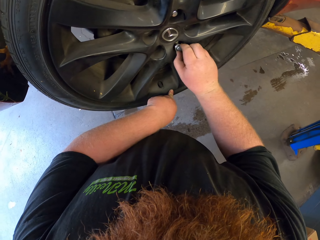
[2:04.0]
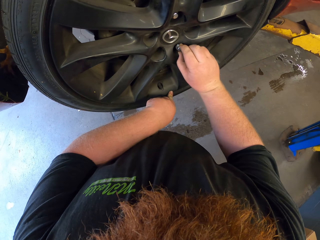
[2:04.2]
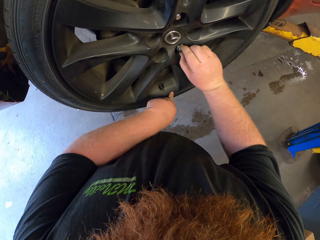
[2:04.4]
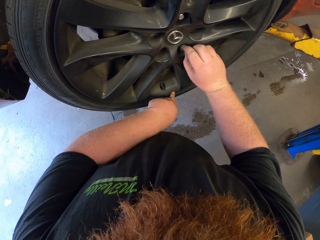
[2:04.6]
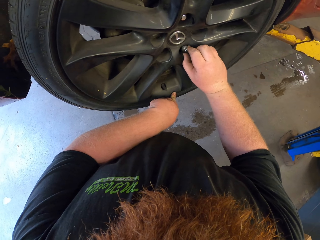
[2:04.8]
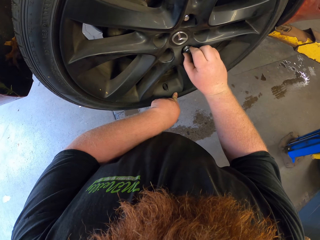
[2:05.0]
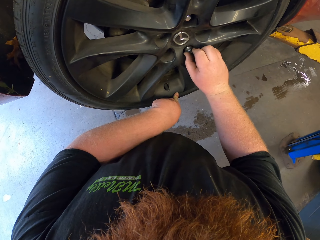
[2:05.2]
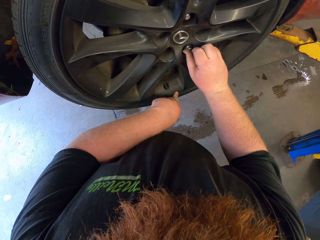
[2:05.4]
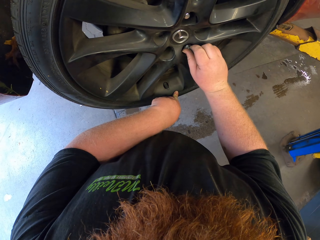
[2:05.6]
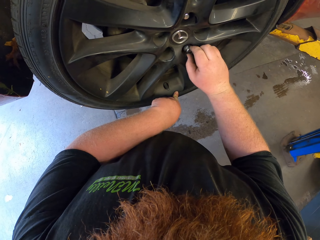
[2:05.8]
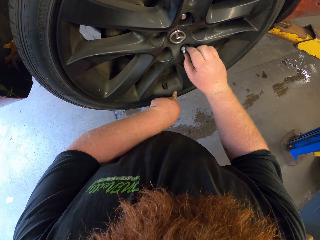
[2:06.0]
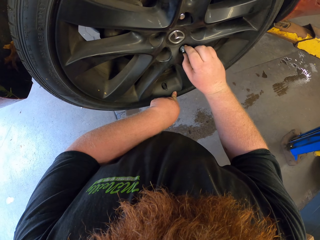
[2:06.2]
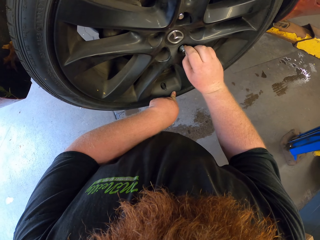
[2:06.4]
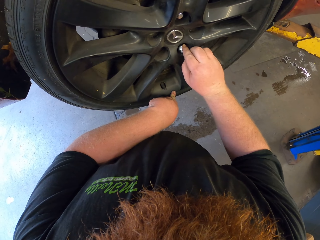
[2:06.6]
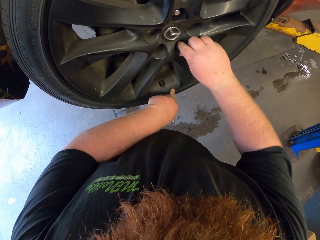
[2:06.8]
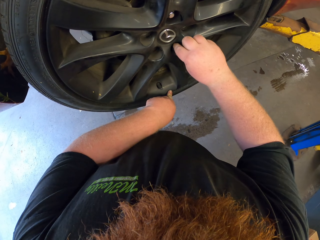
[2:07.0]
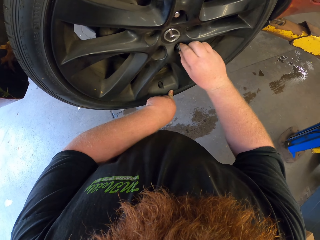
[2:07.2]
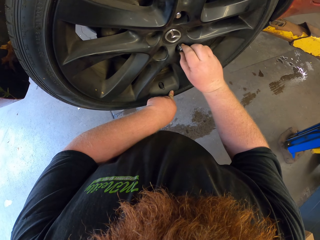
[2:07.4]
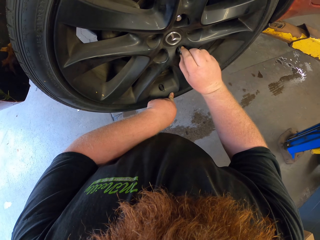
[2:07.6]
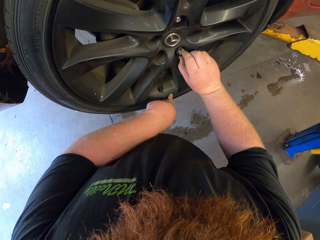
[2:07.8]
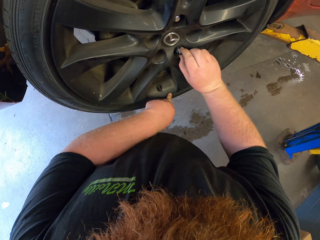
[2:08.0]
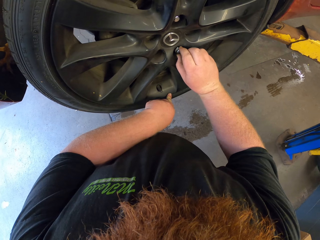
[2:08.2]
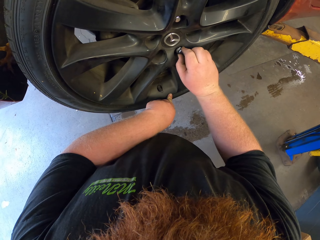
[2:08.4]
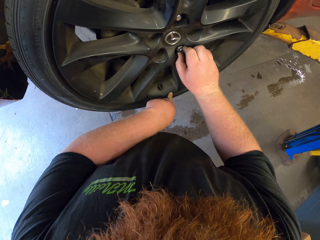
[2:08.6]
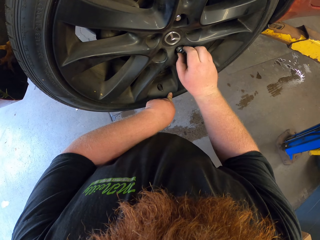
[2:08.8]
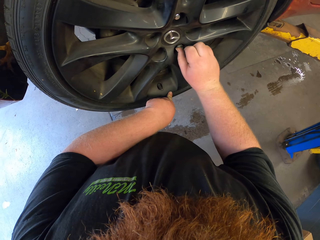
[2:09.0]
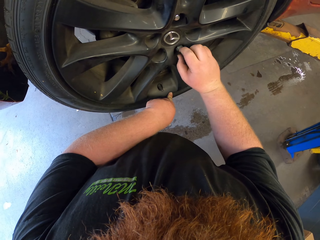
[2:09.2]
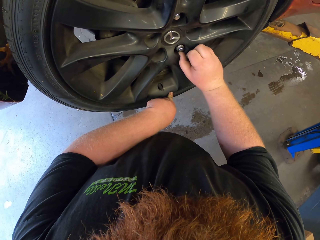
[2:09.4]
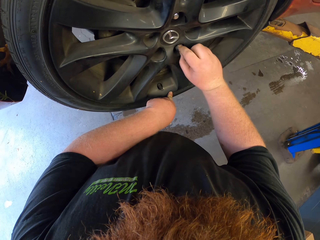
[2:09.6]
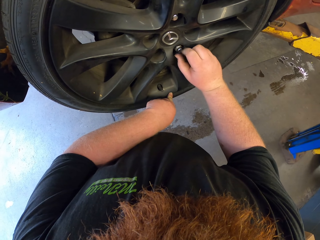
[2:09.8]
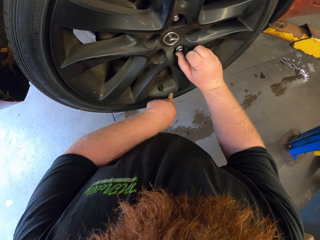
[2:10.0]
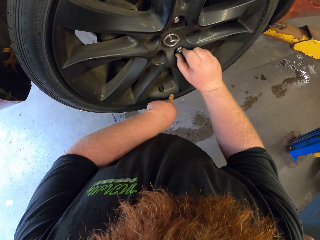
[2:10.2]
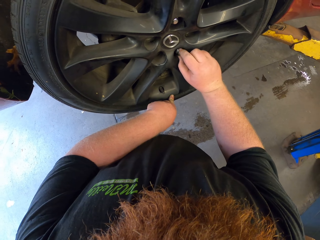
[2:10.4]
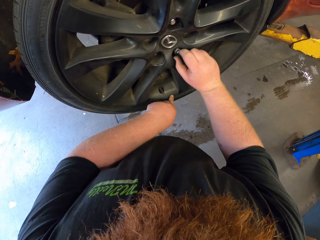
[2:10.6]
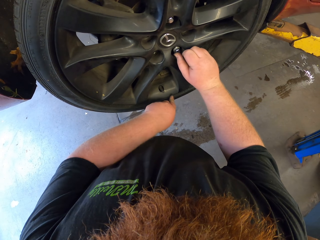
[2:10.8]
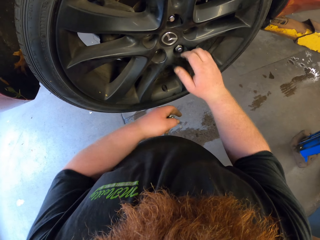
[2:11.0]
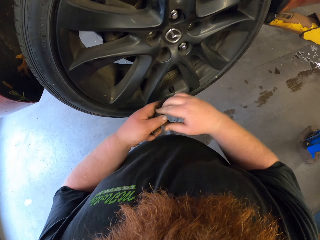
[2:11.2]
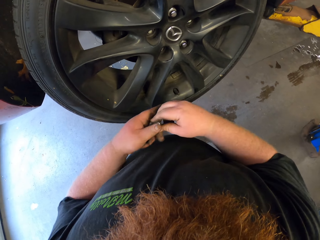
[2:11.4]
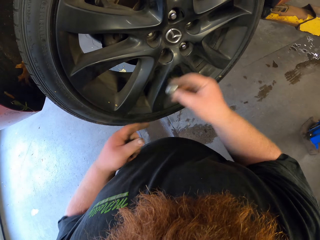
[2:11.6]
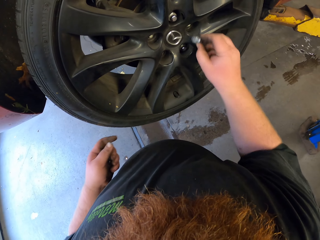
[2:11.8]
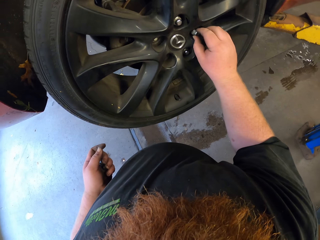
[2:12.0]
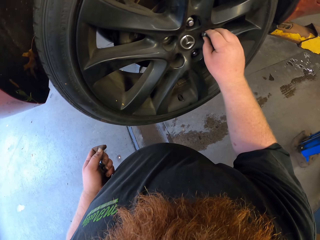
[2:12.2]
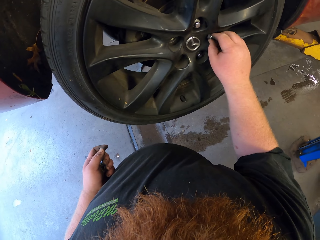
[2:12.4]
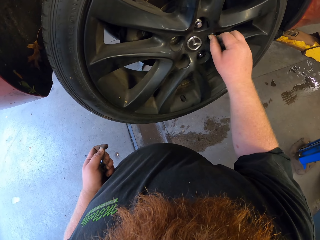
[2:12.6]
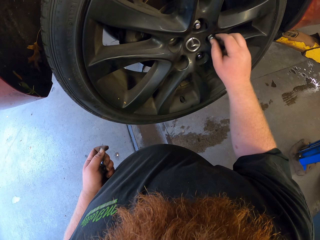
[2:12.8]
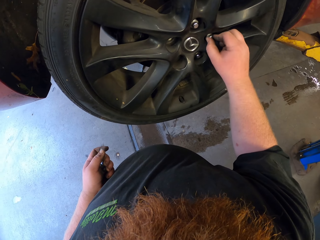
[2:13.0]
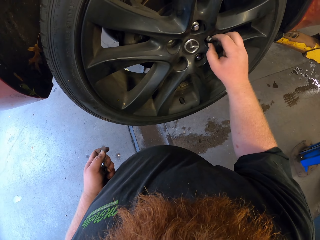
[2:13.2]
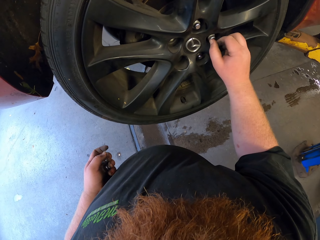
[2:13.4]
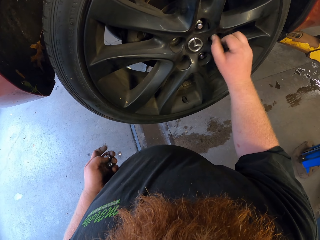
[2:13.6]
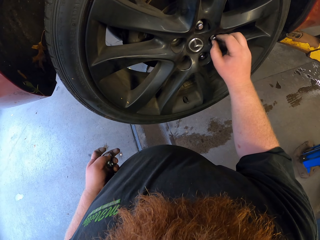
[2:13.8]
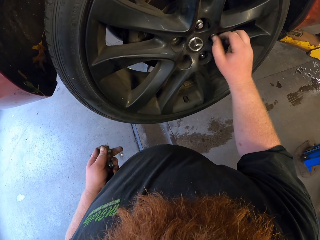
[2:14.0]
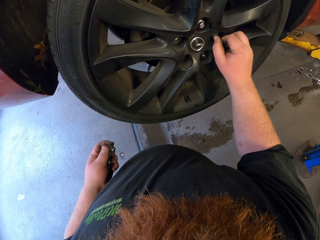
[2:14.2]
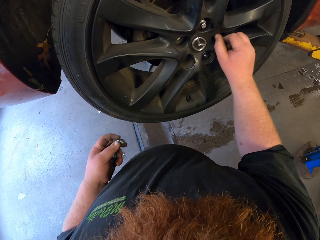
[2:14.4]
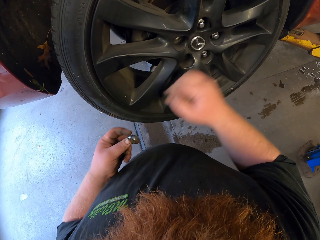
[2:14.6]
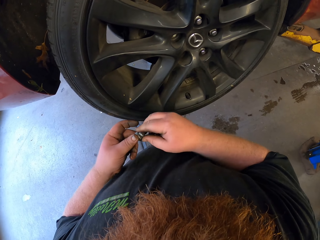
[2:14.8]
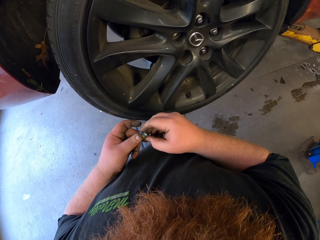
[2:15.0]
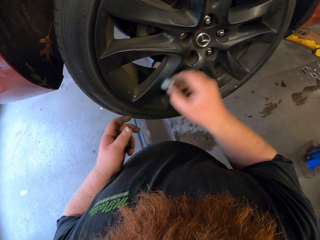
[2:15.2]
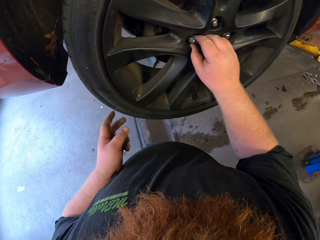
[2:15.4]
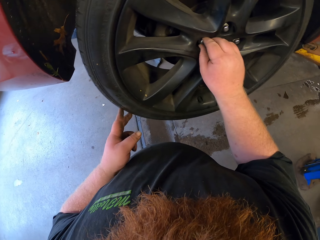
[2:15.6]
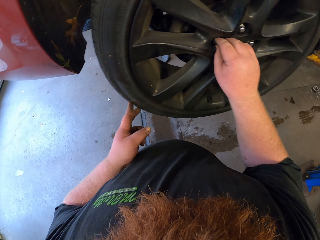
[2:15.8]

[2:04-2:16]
The camera wearer tightens the screws with his right hand. He carries the screw in his left hand. He takes a nut. He puts the tire on the car. He adjusts the nut by hand. He tightens the screws with his right hand. He takes a nut. He carries the screw in his left hand. He puts the tire on the car.
